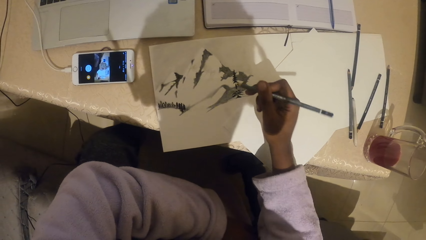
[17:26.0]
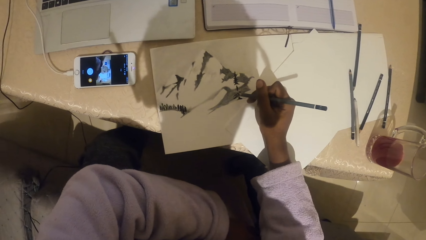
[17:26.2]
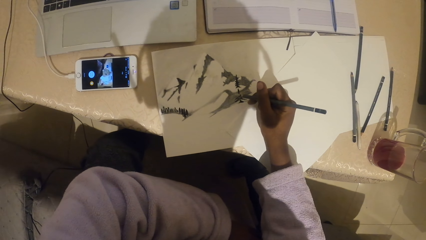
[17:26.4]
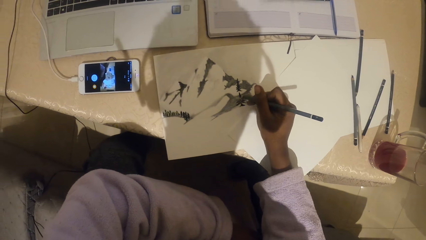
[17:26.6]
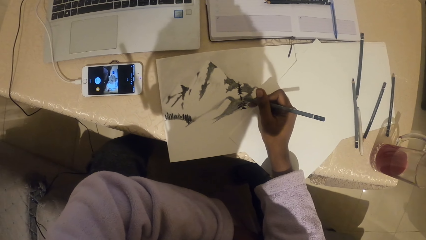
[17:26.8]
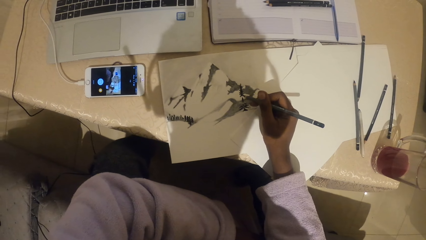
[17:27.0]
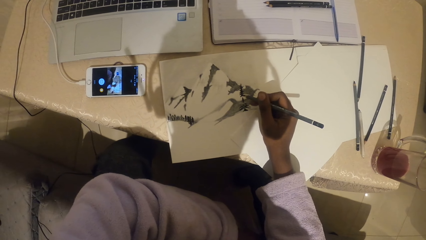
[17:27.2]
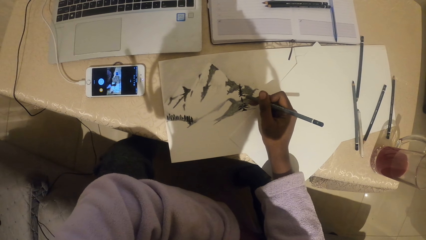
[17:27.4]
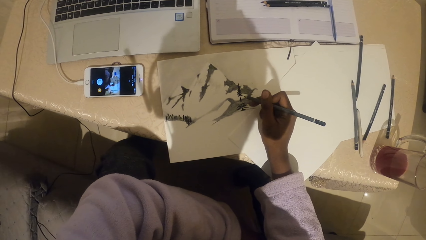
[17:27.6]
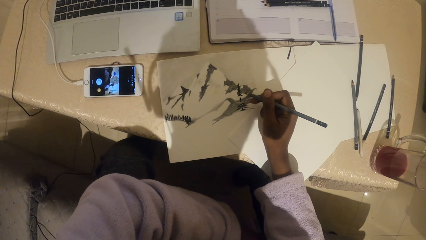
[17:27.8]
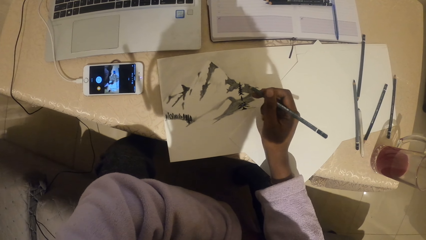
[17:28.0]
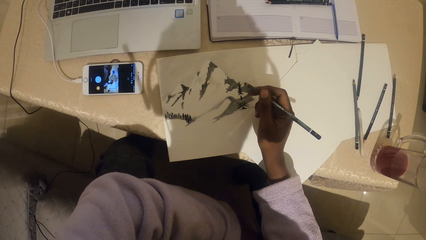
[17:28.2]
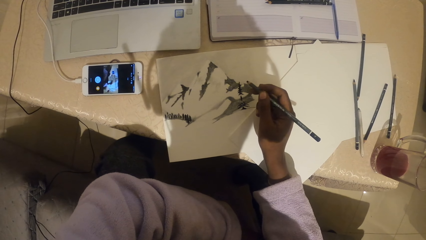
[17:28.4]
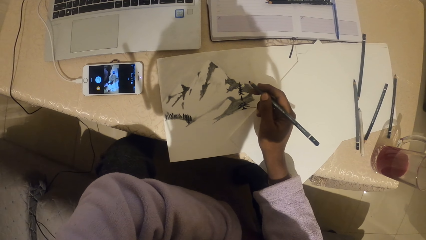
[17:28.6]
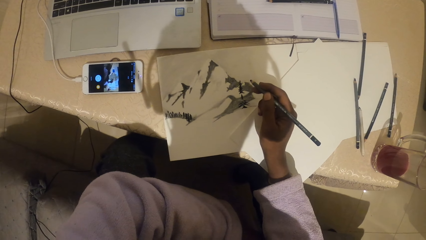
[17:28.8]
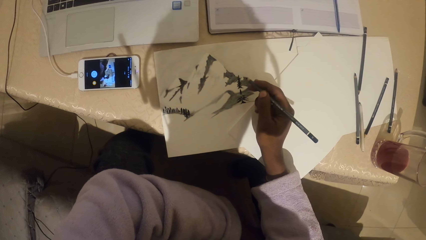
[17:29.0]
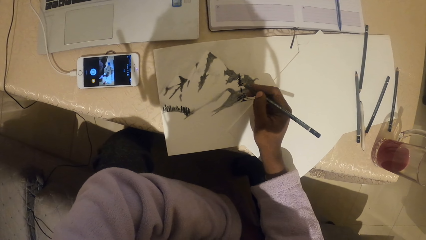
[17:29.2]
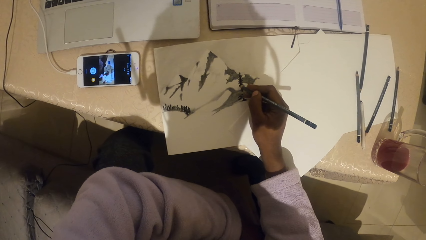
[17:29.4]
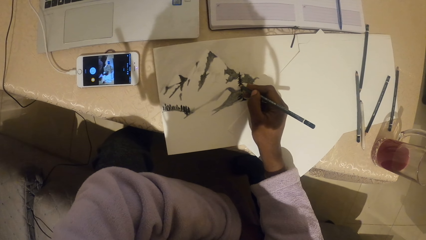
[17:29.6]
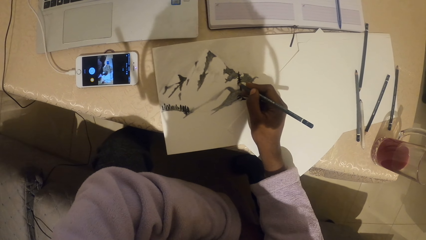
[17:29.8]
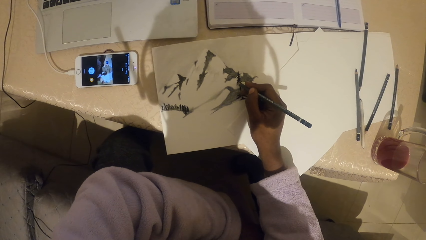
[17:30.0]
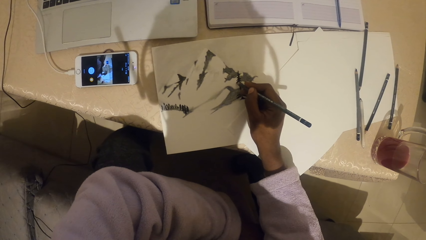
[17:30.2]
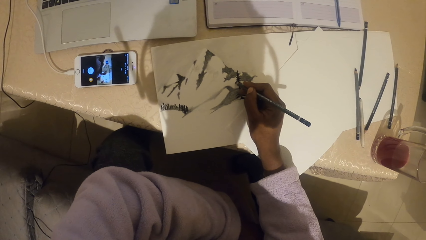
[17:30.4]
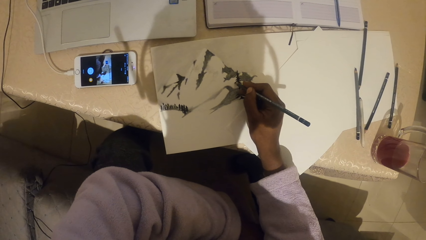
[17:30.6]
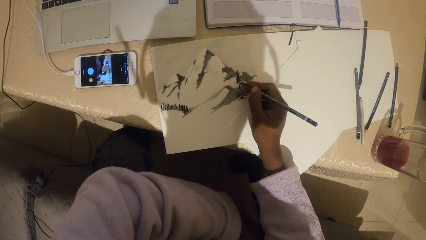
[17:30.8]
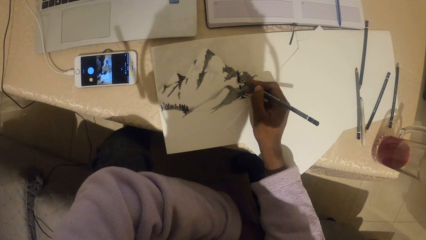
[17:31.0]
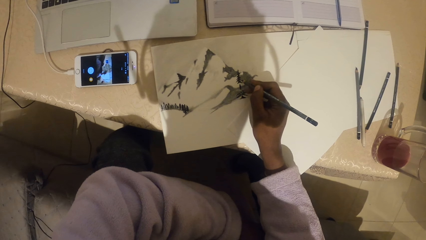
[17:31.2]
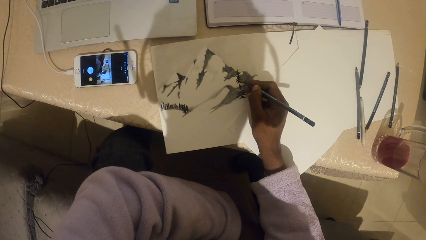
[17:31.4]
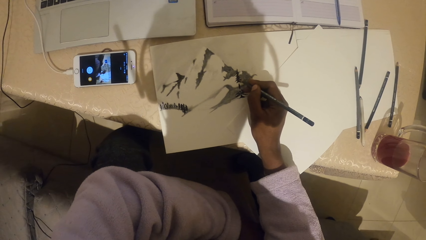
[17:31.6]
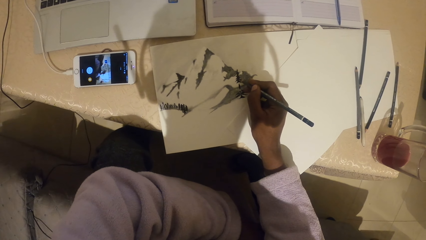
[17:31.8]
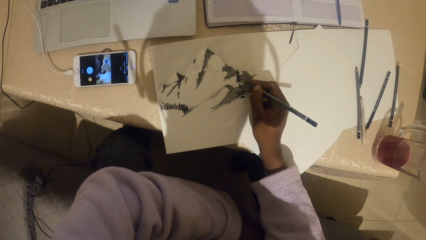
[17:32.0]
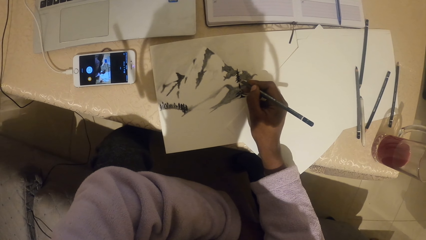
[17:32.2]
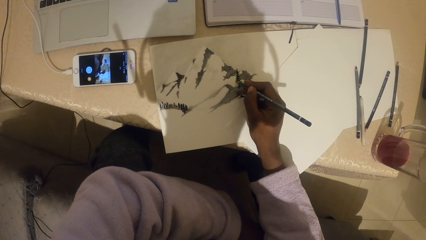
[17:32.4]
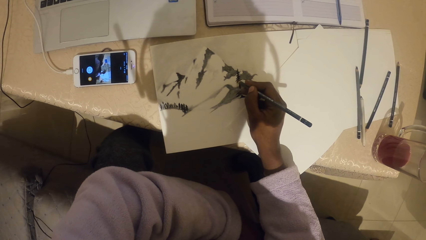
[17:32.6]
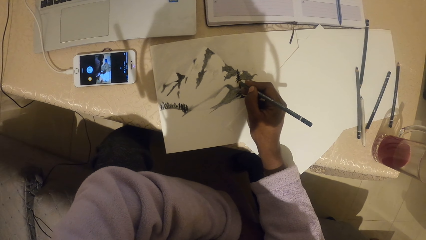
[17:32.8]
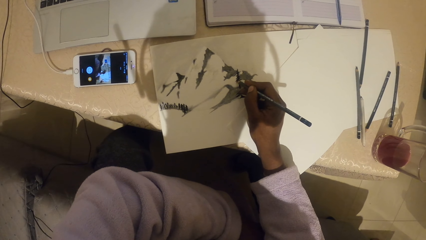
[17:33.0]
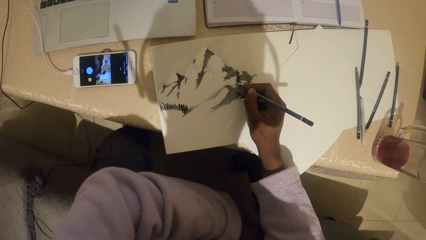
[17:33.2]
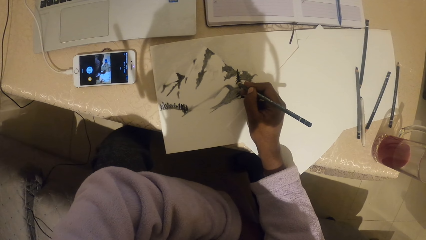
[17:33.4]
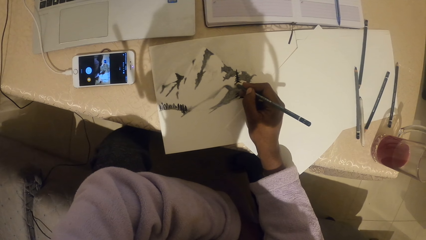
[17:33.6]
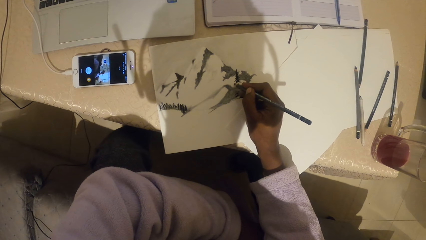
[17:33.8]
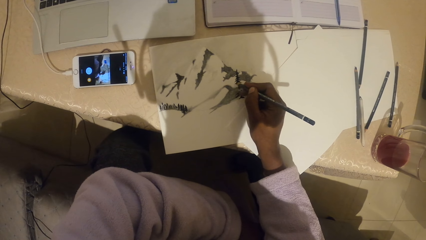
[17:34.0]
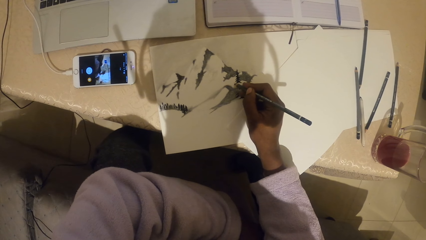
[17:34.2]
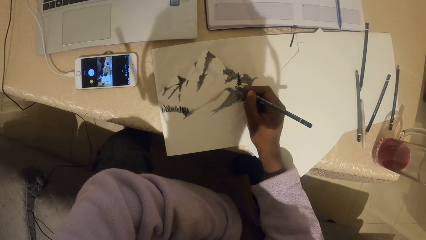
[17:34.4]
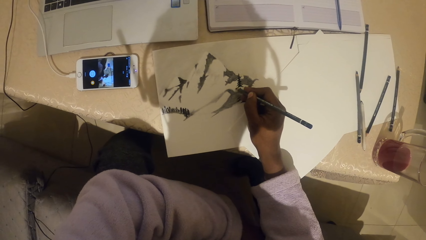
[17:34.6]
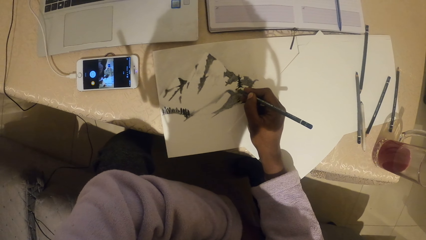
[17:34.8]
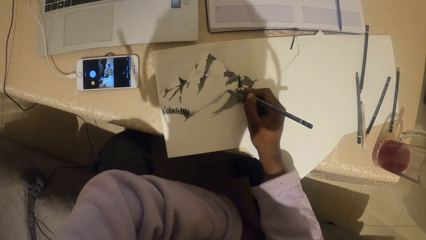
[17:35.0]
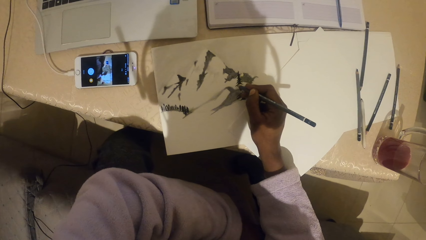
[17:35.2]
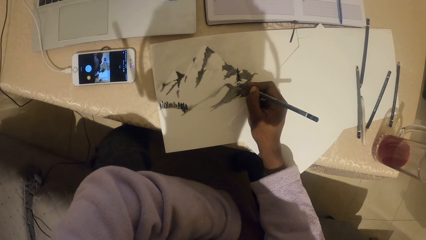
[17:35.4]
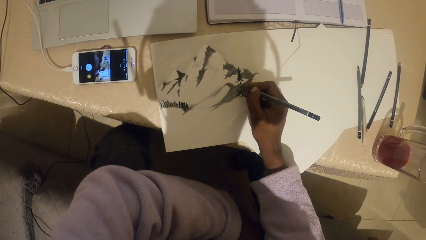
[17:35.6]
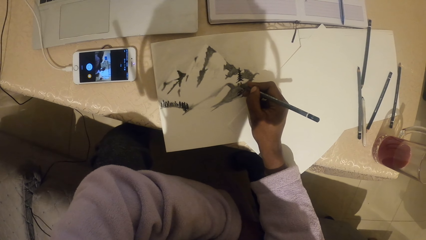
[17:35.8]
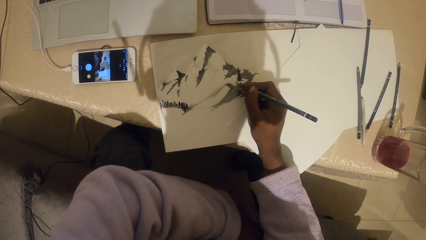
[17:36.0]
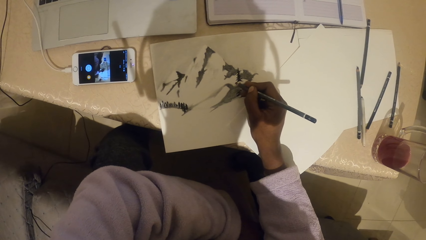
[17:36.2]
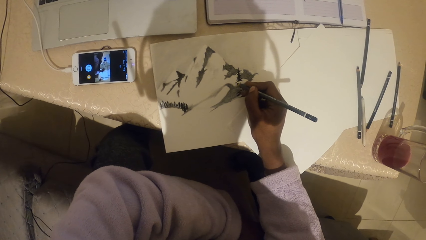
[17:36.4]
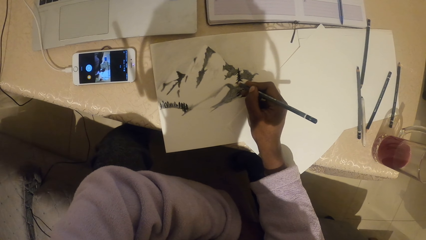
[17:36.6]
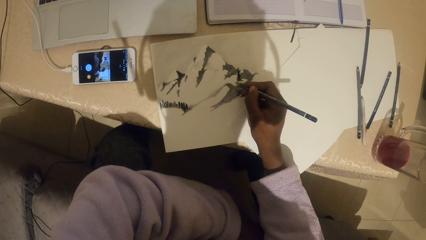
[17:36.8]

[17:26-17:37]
The camera wearer shades on the paper with a pencil.

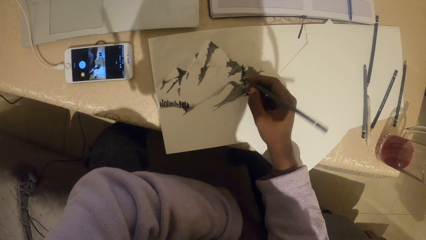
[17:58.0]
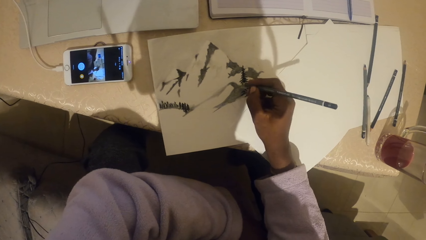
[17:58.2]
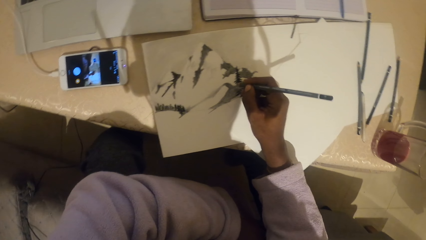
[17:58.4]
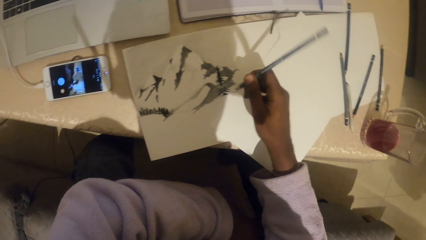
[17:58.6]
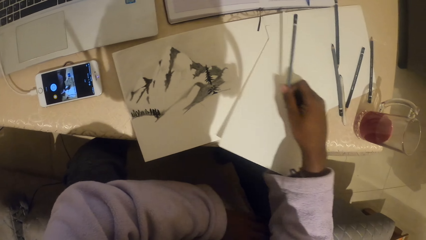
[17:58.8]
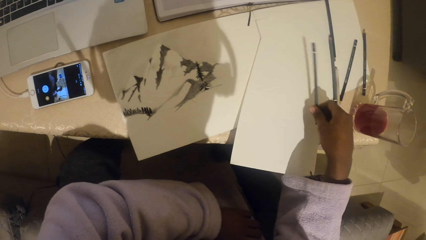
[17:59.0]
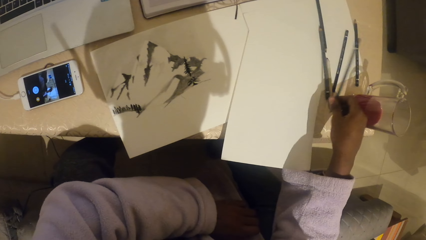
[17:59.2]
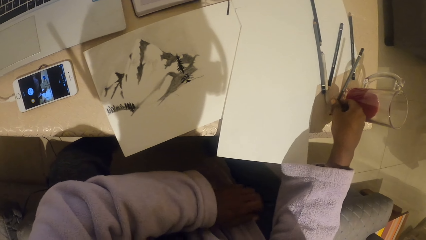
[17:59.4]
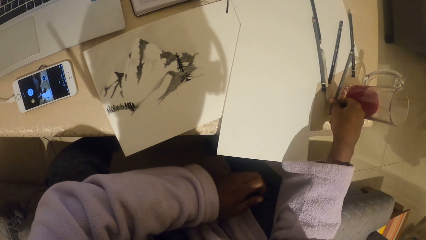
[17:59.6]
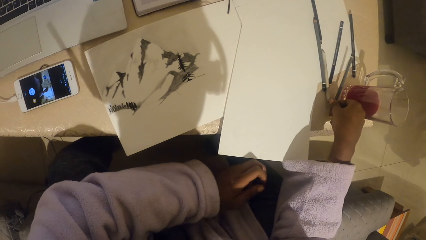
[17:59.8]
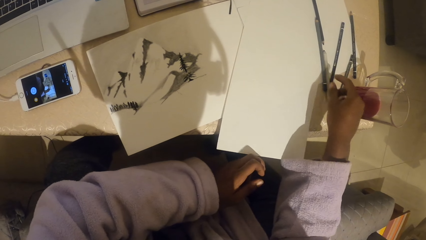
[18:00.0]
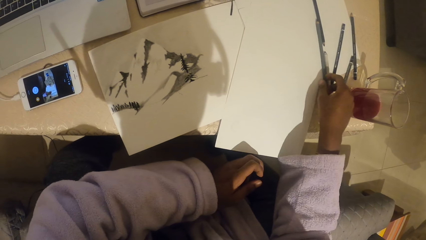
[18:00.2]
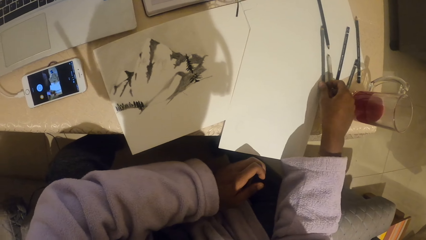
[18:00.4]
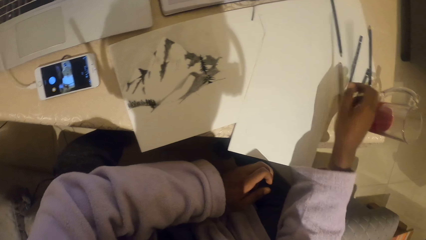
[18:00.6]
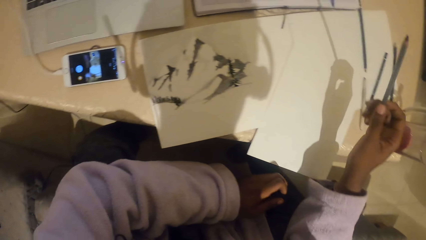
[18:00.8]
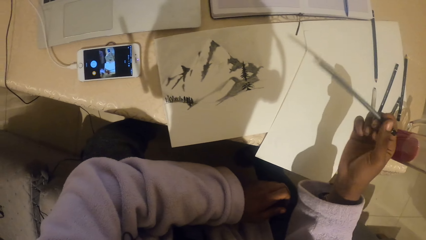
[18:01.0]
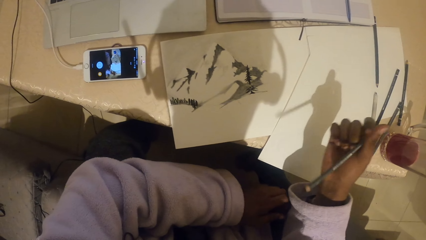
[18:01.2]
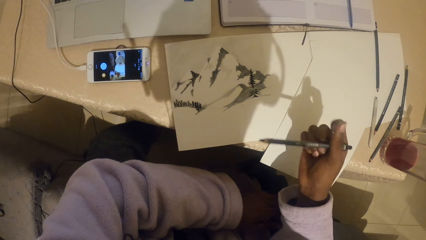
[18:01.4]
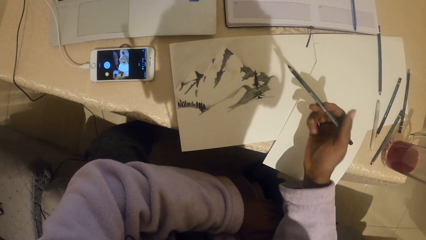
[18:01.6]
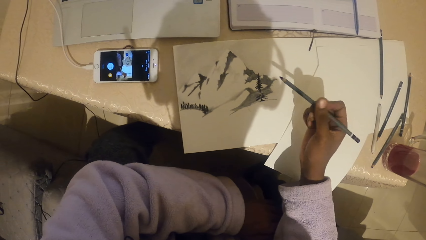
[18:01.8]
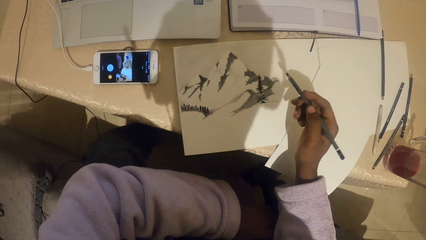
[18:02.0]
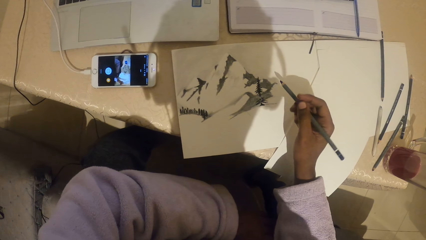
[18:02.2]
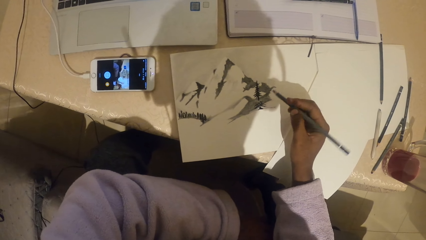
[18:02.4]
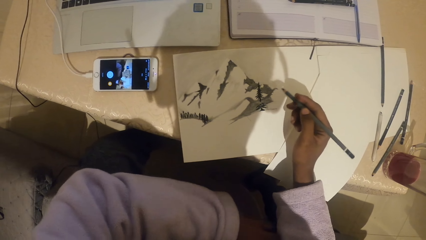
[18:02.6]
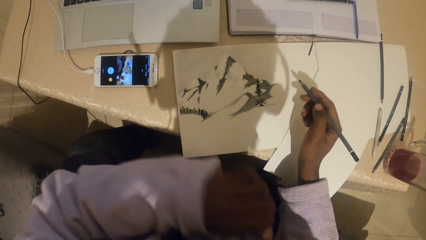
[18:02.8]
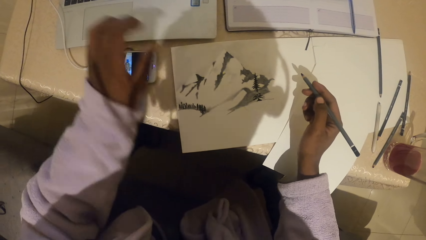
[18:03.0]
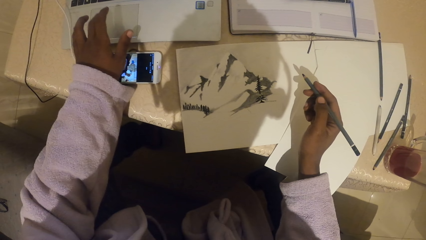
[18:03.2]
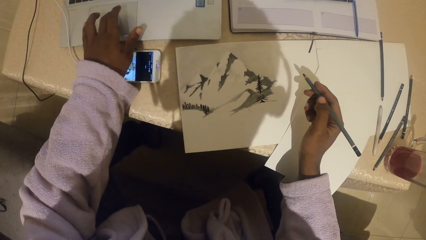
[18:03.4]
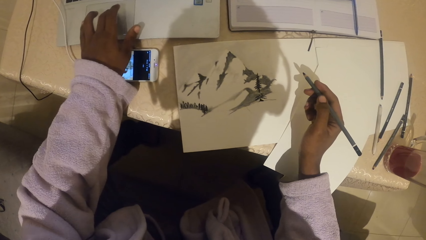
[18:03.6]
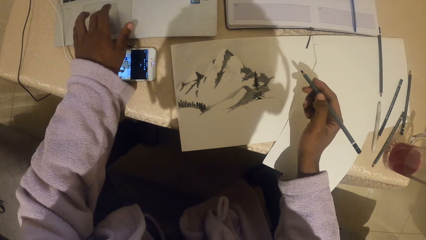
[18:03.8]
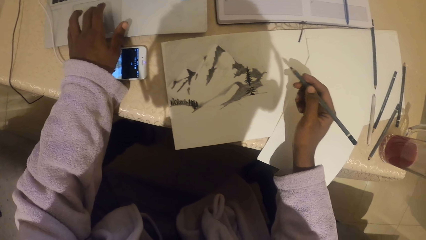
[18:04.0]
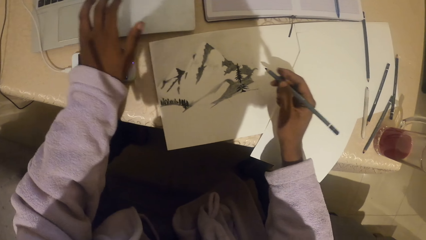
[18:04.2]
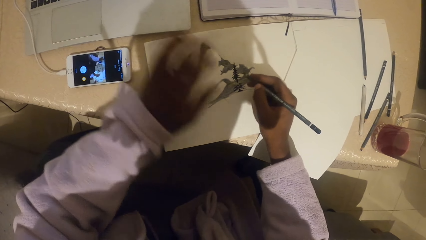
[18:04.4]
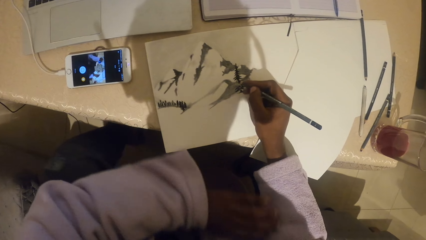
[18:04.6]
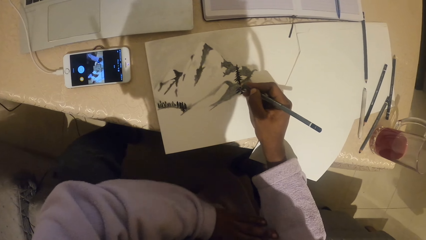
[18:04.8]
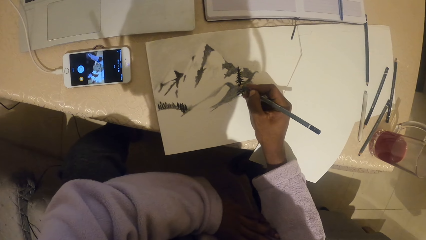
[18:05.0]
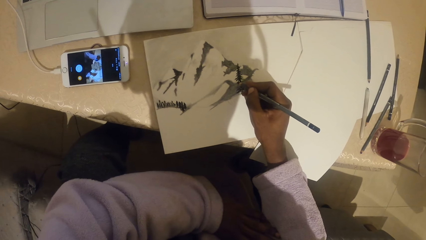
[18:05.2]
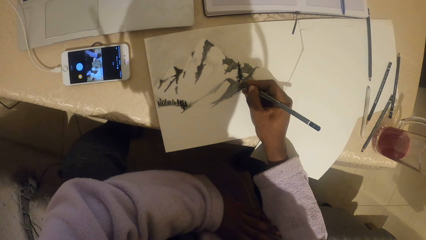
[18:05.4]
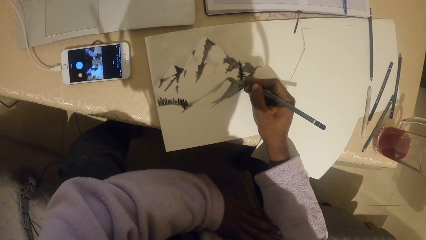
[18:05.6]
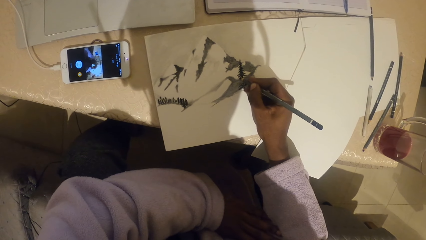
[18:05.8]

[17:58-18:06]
The camera wearer puts the pencil on the table. They pick up a pencil from the table. They tap on the mouse of the laptop.
